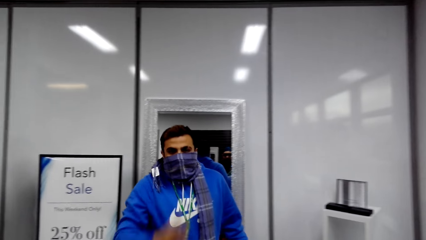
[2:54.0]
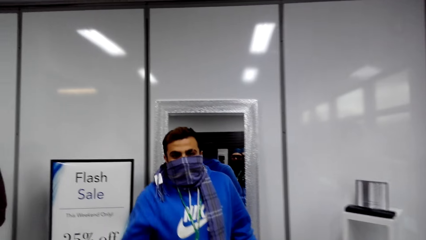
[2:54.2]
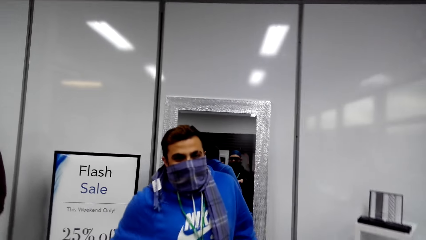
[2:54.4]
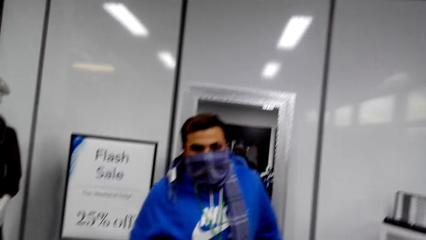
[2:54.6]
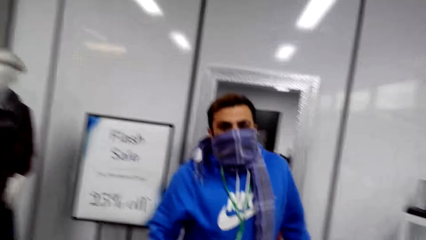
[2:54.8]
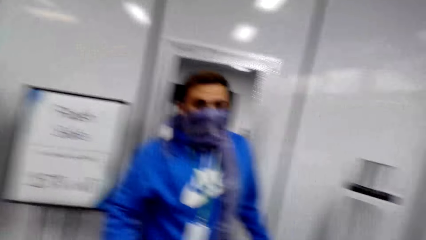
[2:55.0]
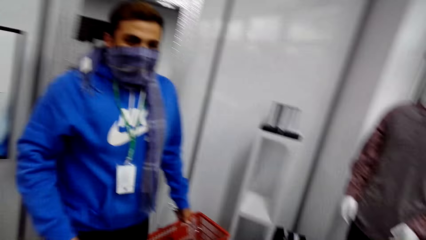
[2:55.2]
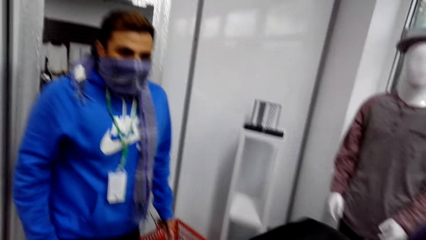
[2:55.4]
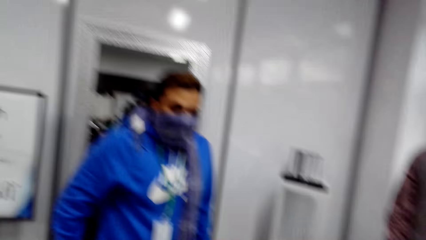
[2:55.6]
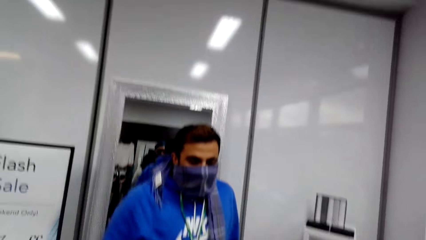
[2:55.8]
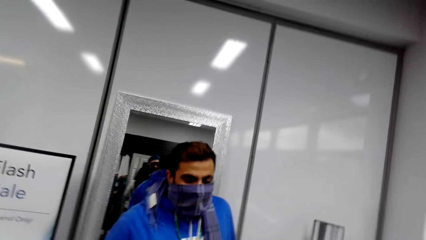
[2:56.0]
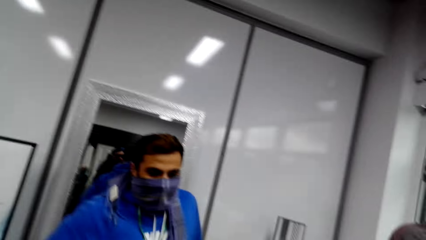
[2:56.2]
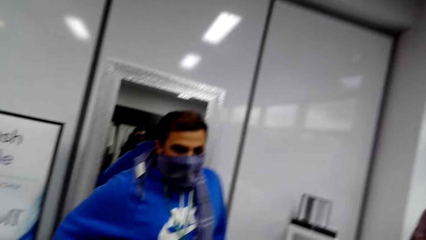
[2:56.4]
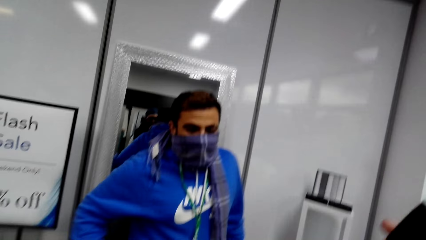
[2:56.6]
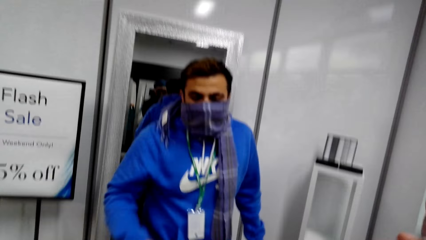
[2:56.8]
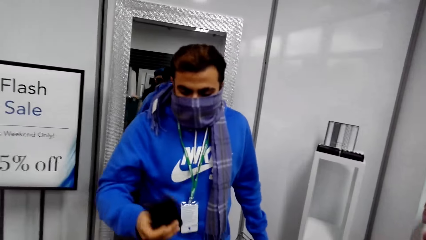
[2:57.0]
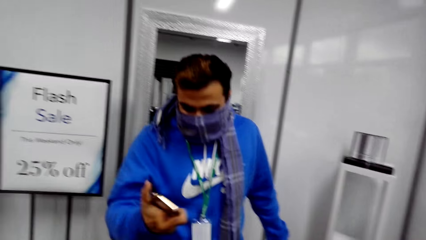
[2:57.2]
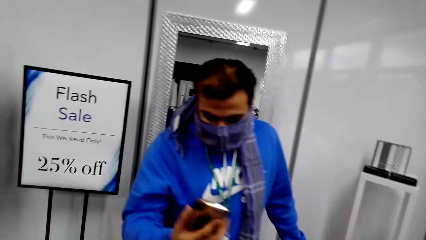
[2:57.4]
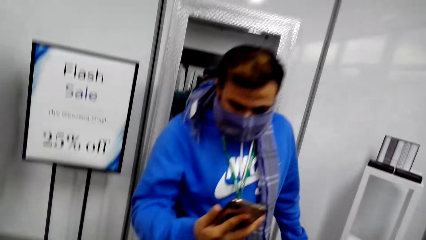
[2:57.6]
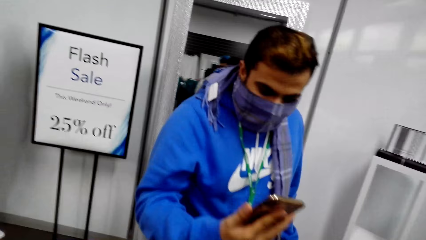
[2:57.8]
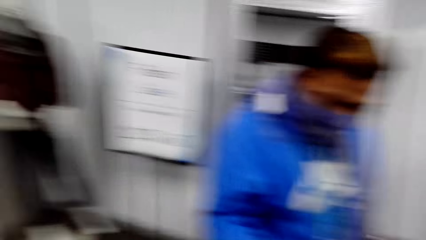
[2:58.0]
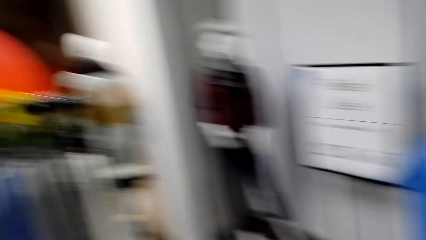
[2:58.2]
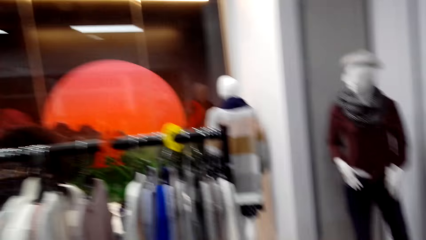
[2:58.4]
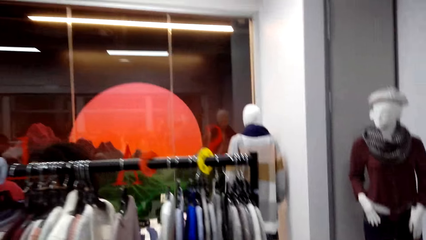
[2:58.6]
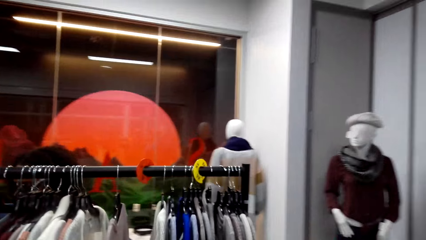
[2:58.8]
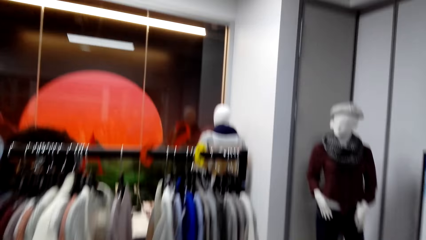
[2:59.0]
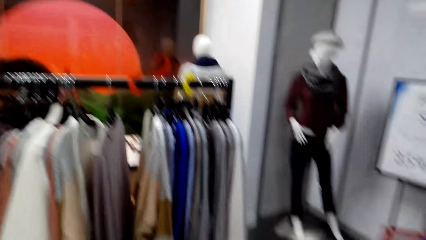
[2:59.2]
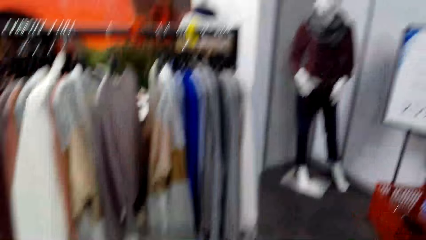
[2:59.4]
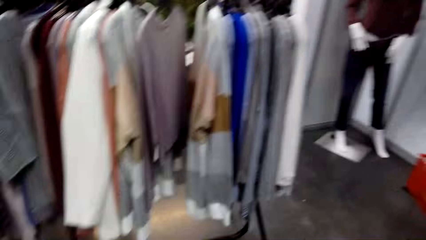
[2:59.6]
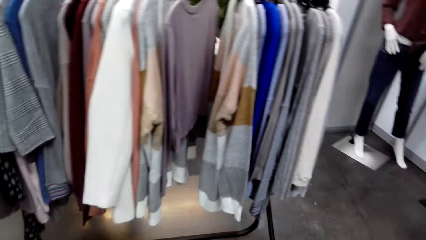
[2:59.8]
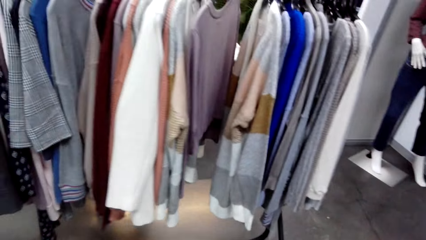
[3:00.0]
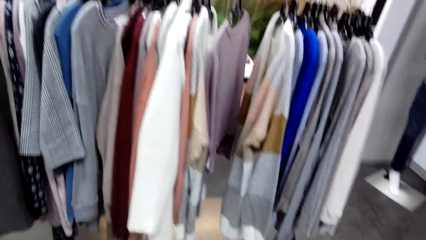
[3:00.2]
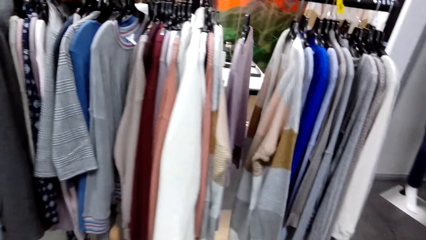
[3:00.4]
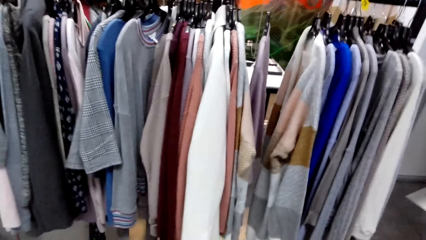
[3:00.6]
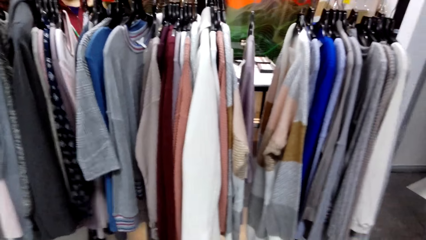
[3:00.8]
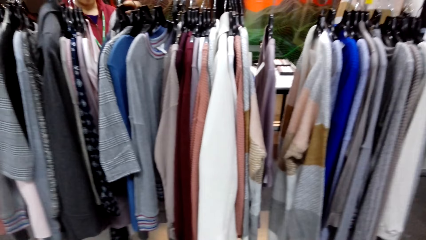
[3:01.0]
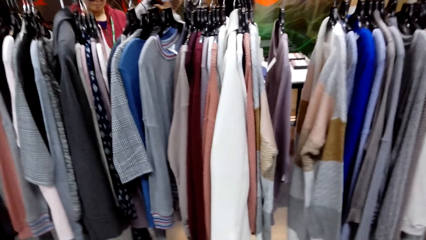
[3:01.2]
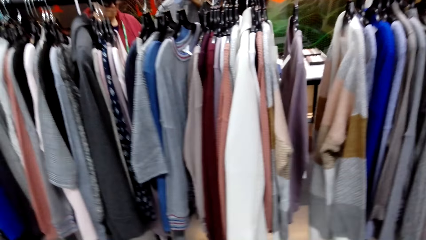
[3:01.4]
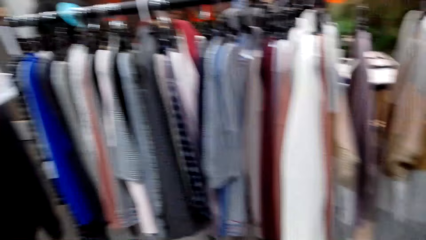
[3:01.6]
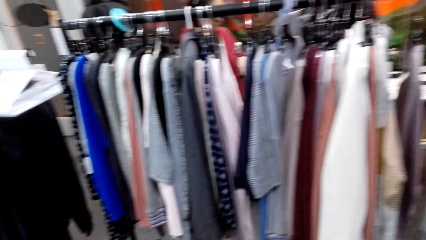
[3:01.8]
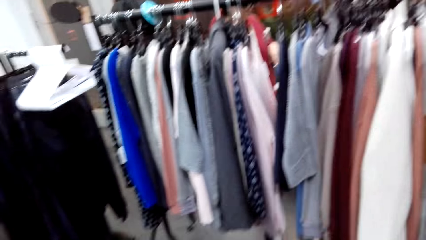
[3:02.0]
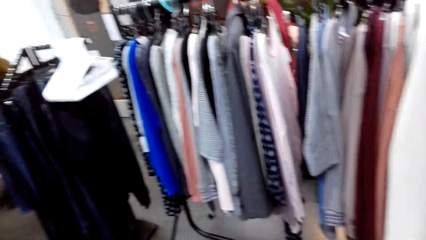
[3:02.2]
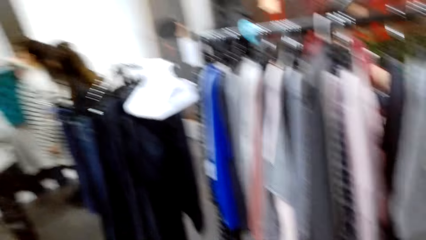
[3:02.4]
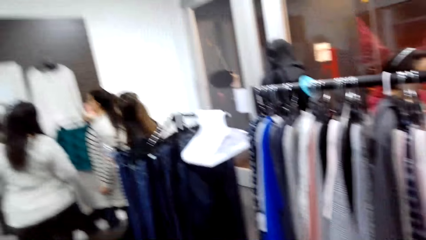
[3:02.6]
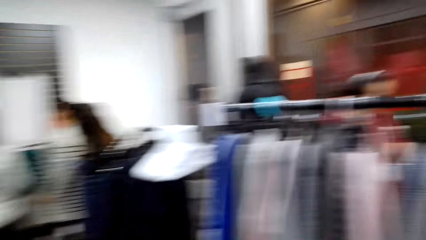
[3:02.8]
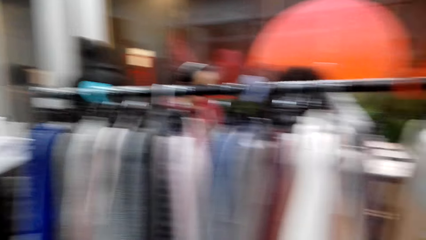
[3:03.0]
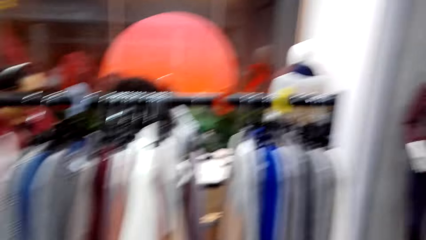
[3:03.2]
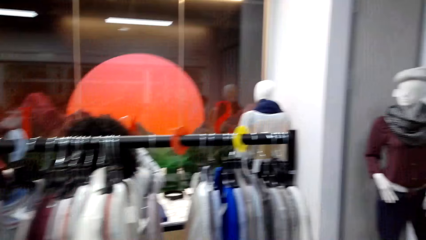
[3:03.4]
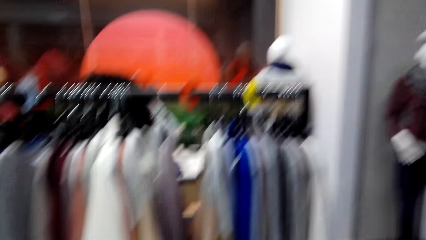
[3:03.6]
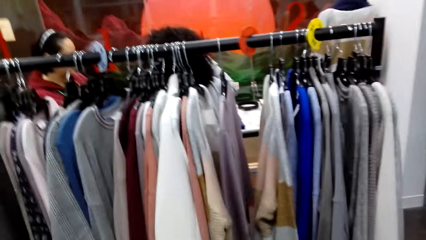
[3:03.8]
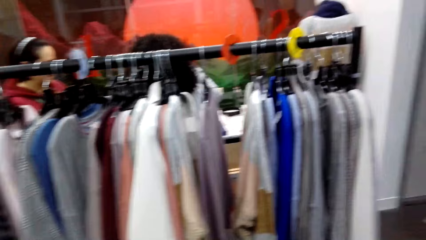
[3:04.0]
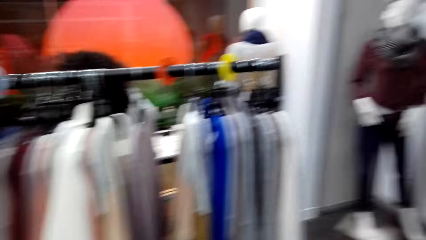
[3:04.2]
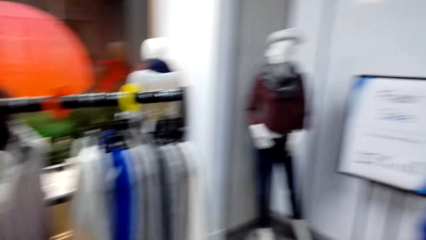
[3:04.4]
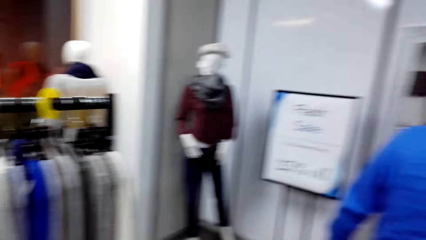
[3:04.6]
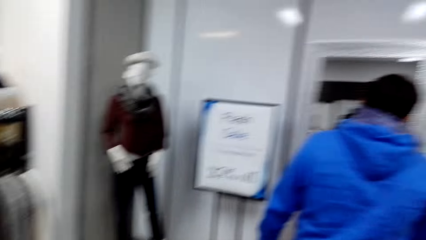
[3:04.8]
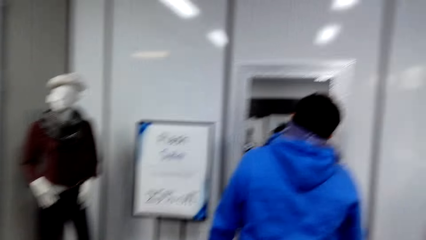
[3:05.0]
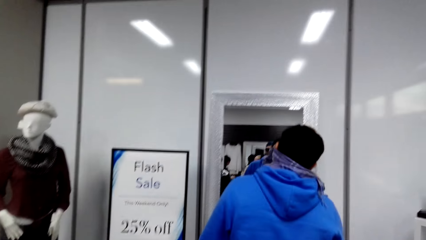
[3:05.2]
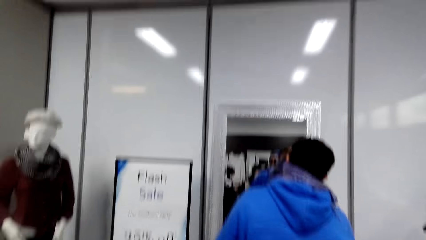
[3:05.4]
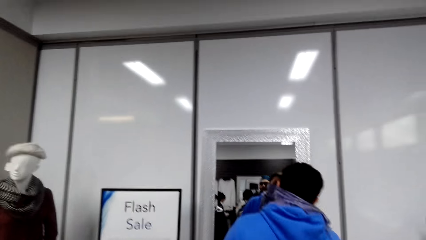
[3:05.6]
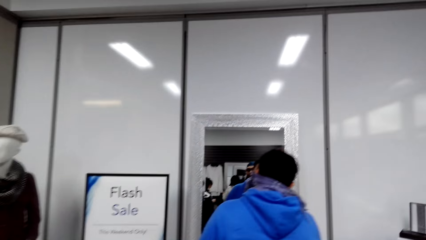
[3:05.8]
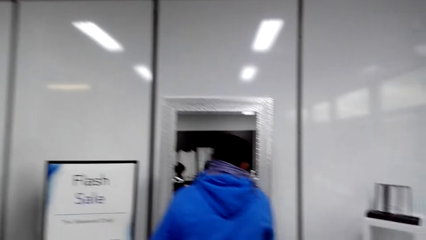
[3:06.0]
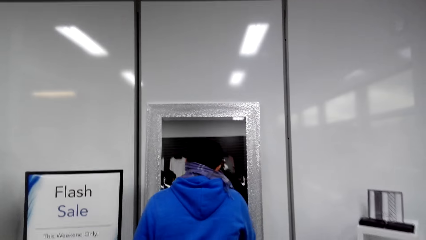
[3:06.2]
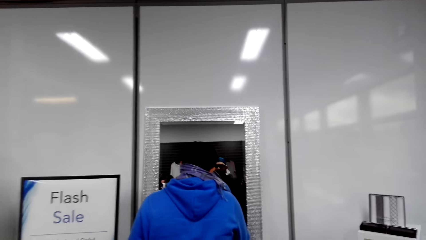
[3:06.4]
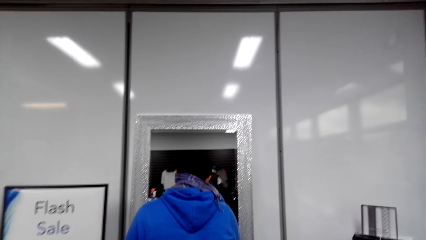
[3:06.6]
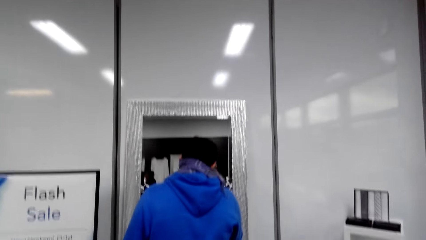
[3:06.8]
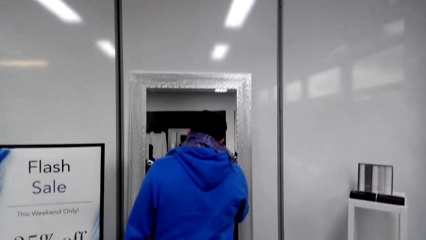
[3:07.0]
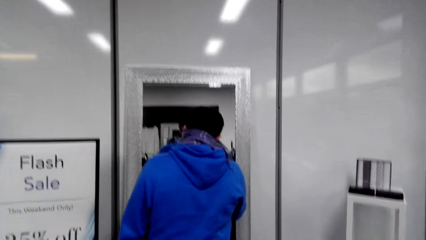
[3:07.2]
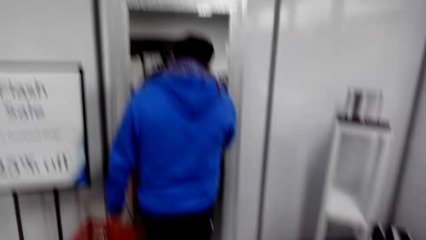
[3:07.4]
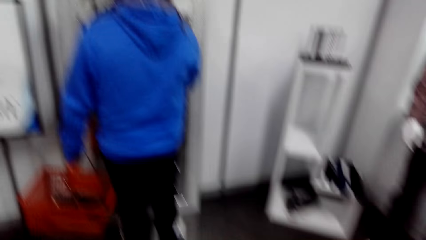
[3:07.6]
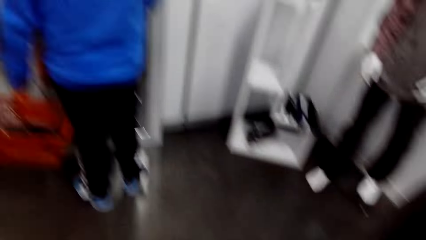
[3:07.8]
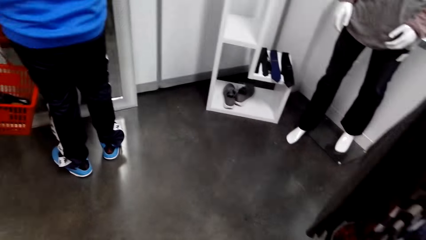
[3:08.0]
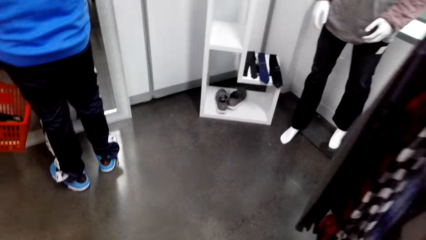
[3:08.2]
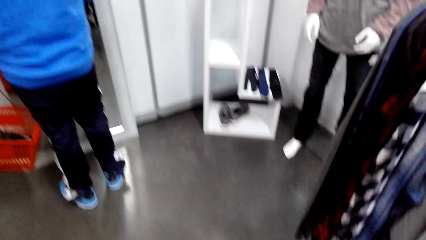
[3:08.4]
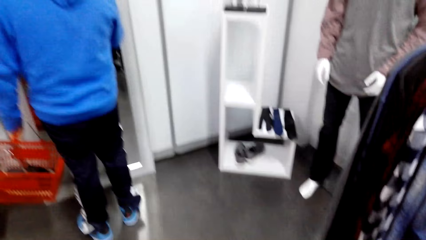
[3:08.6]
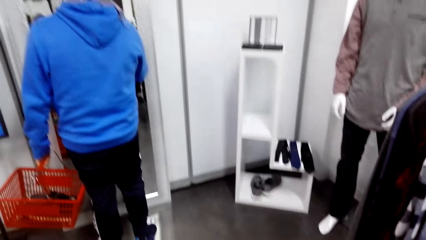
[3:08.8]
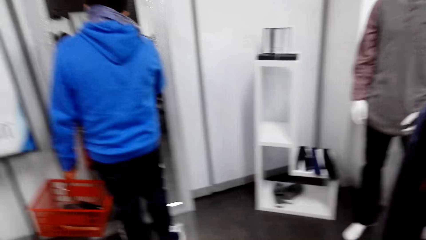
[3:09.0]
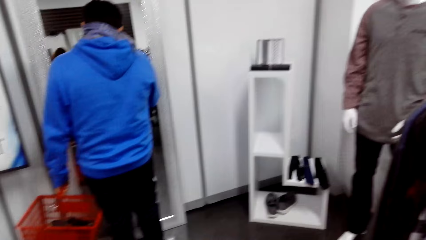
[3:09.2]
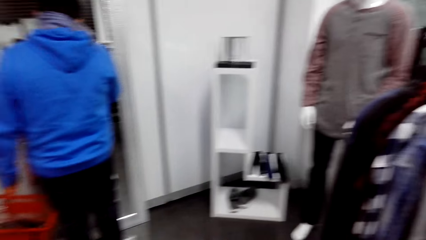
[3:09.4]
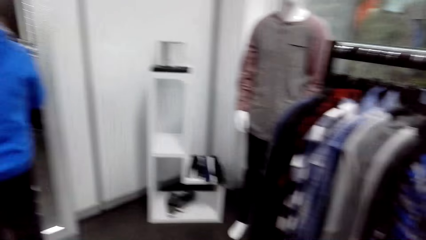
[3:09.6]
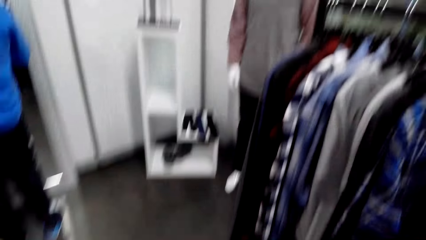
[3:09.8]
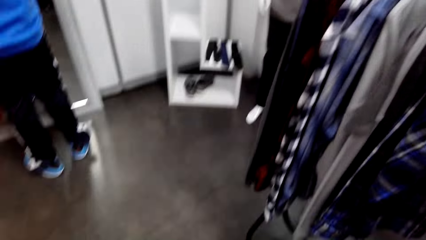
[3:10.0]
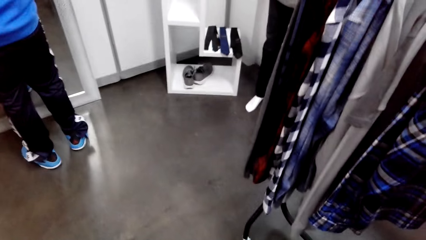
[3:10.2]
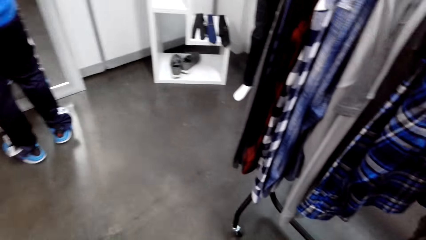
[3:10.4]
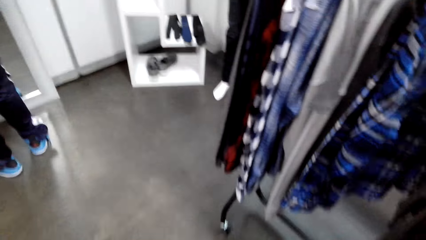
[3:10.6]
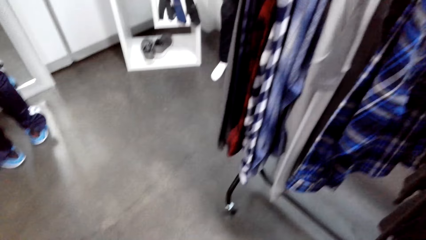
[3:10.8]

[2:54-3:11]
A man touches the scarf on his neck. The camera wearer dialogues with the man. The man operates the phone. The camera wearer looks around.
